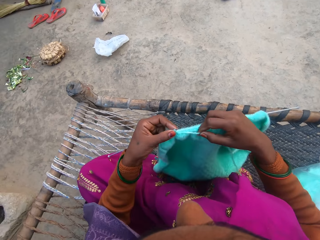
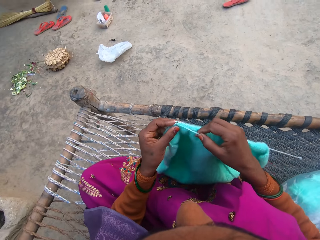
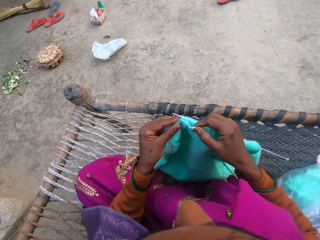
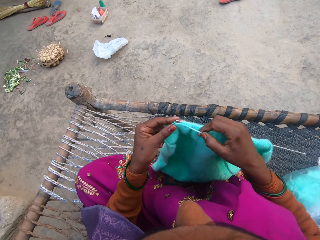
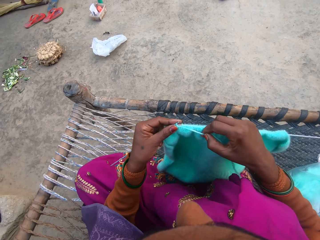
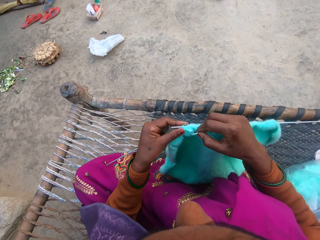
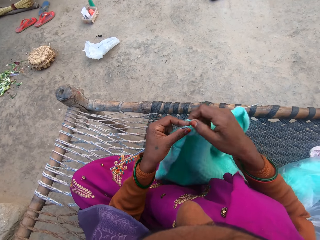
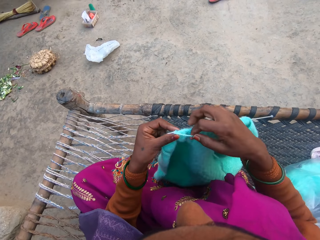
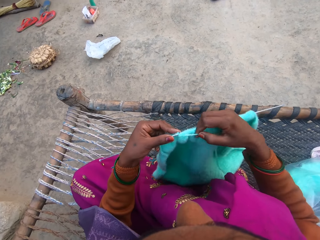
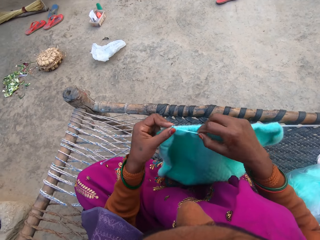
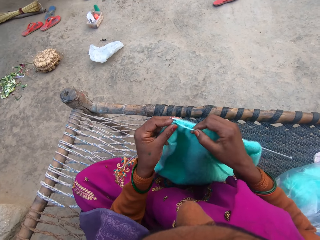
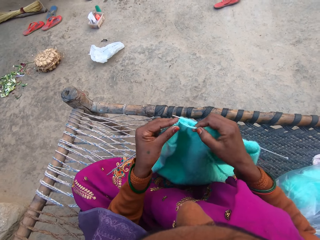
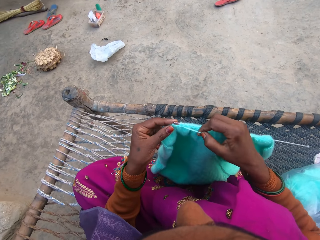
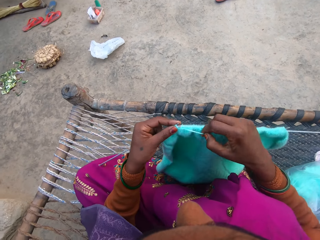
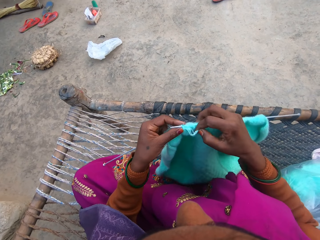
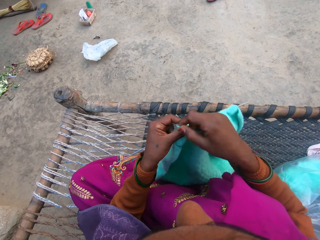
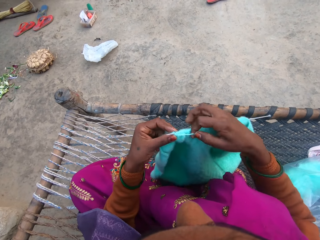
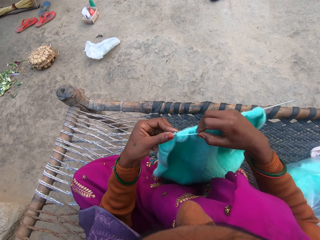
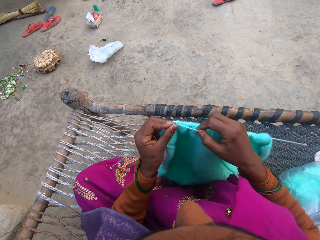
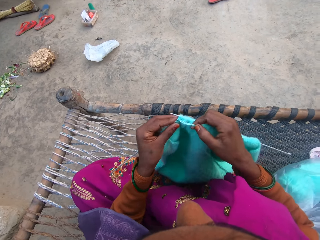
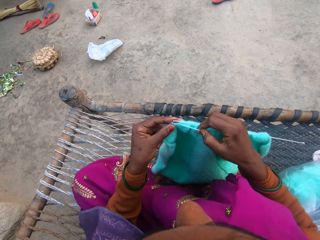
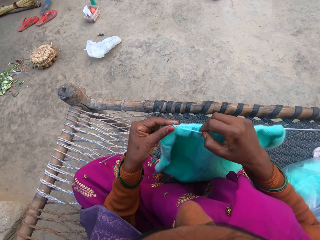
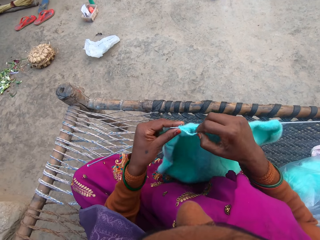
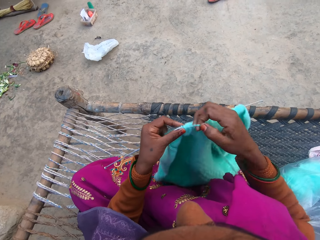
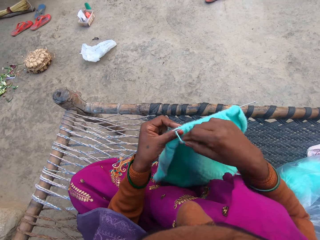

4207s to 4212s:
The camera wearer weaves the cloth.

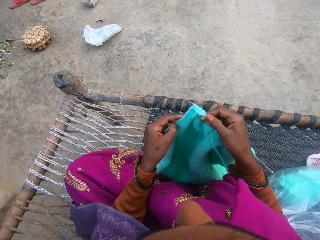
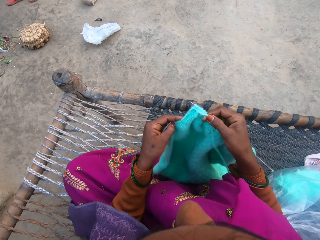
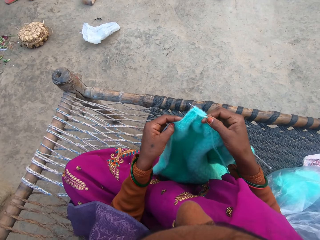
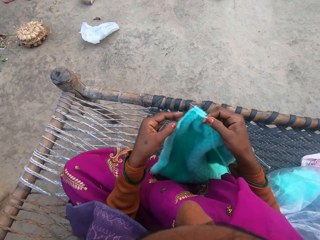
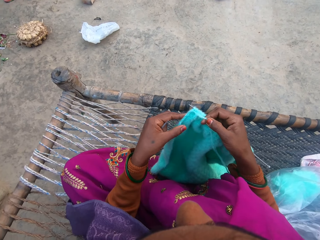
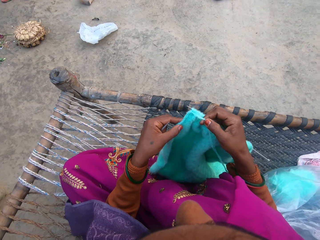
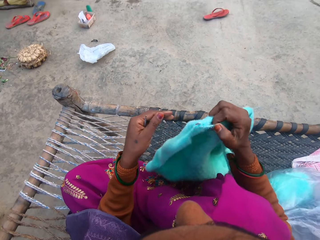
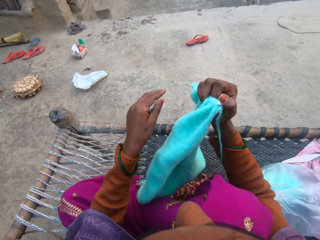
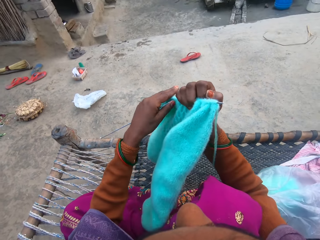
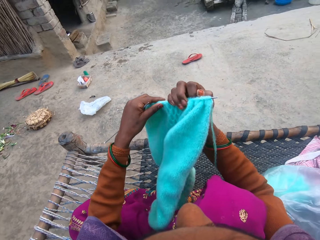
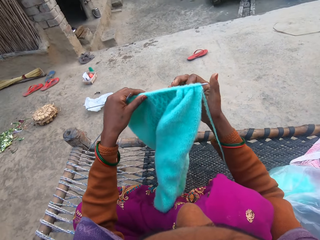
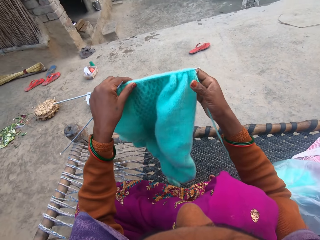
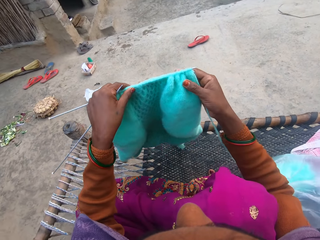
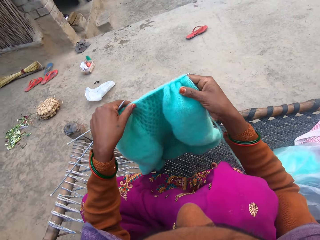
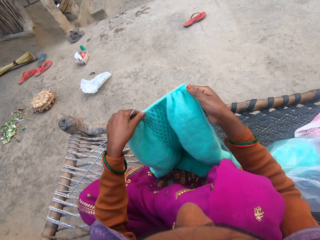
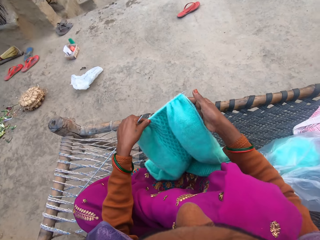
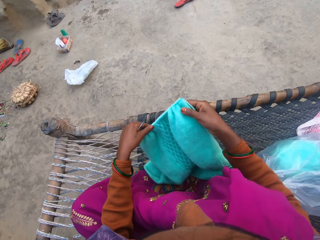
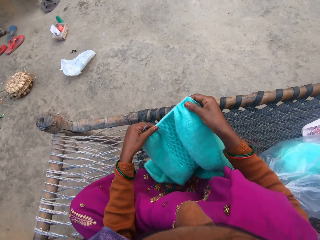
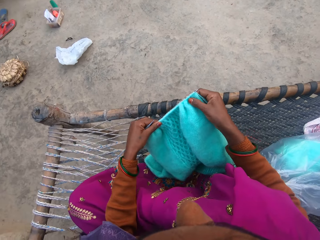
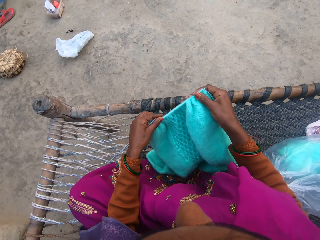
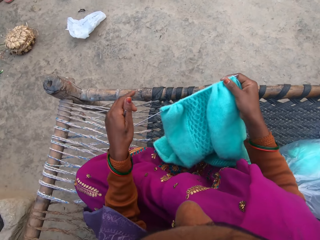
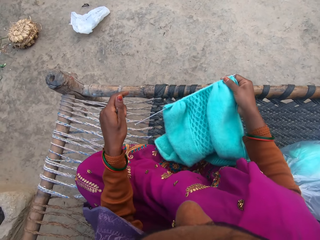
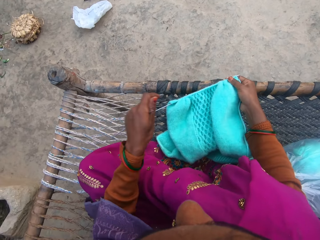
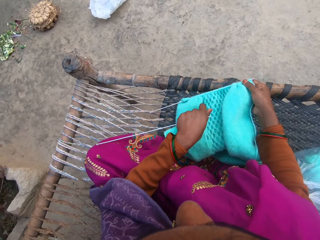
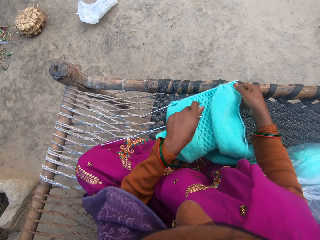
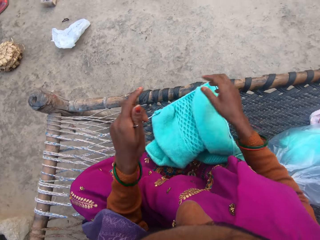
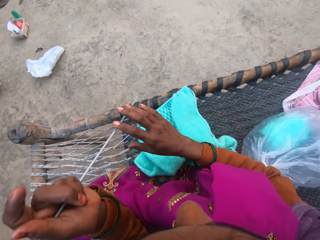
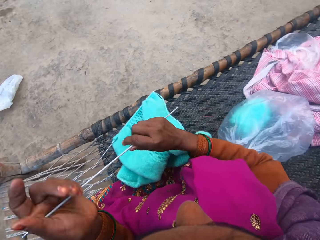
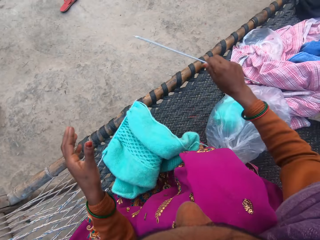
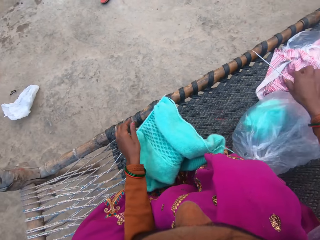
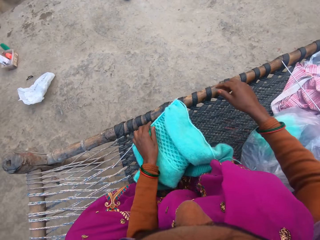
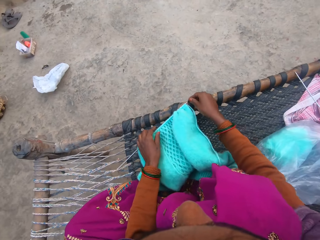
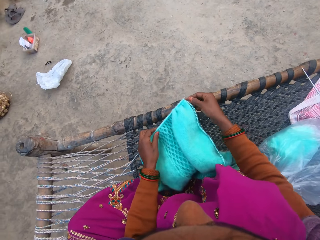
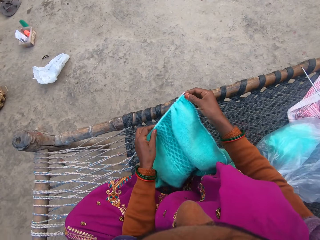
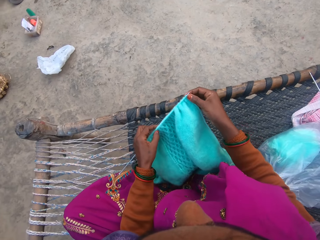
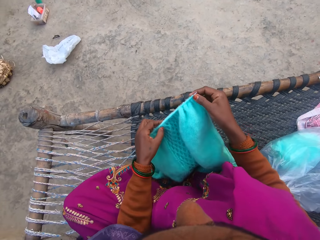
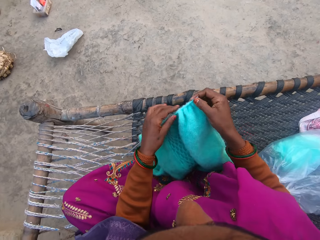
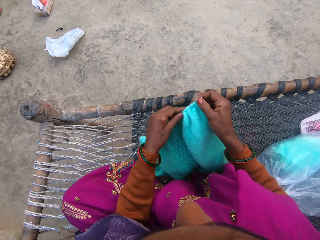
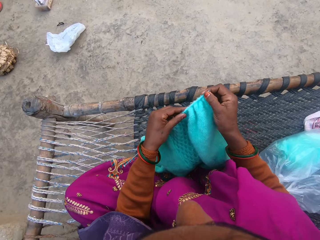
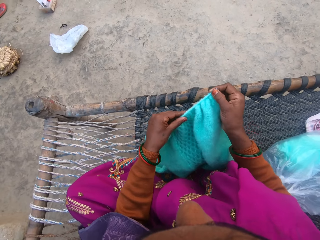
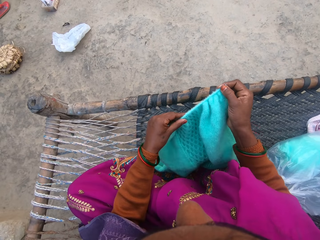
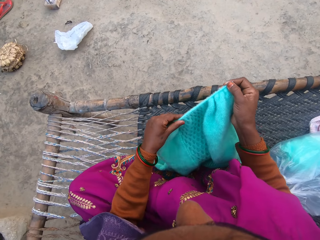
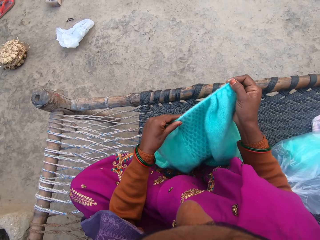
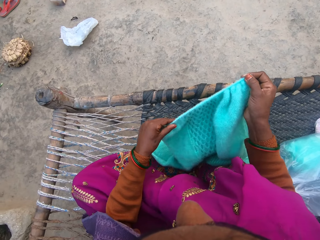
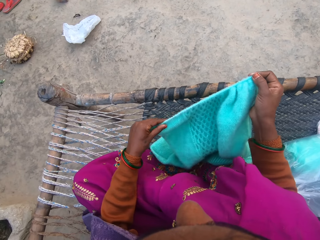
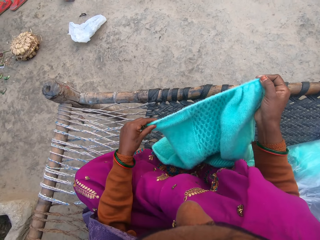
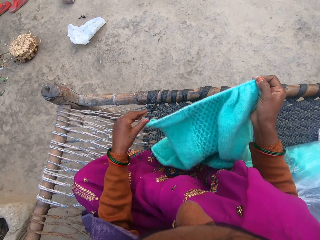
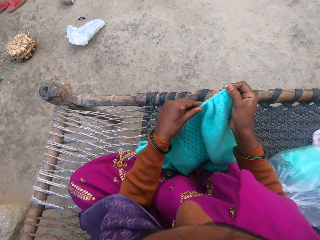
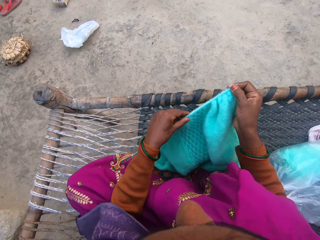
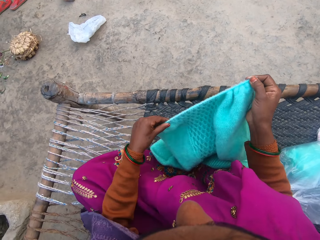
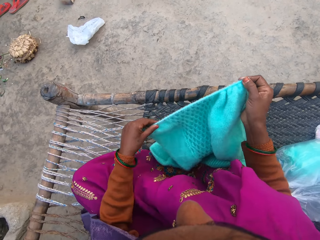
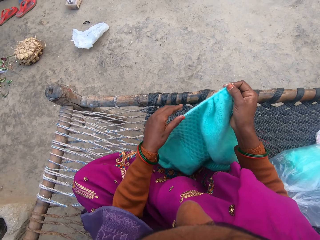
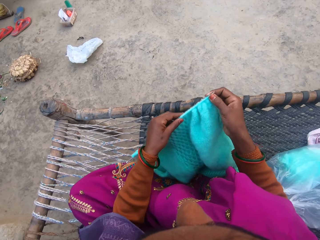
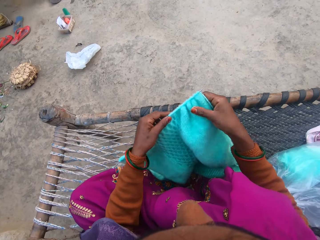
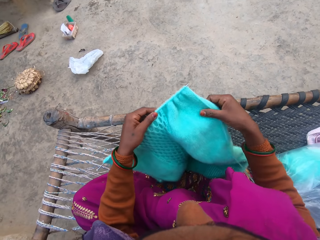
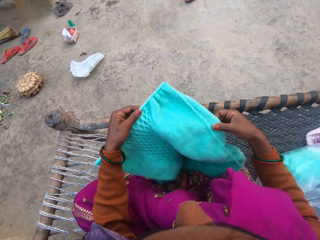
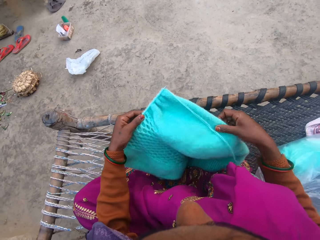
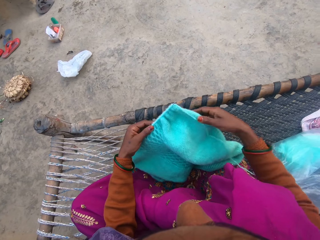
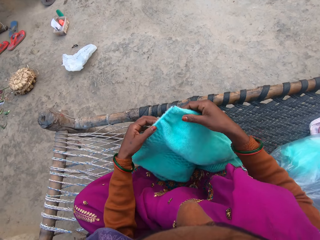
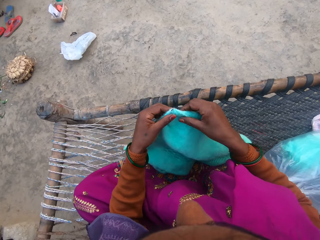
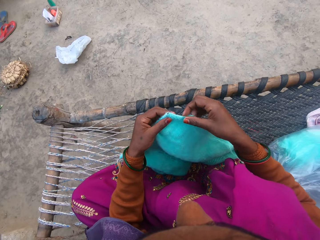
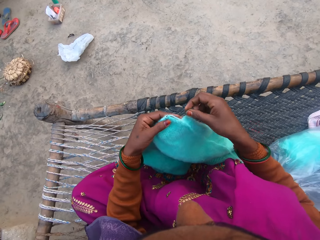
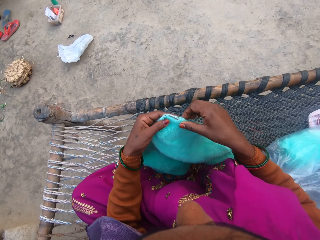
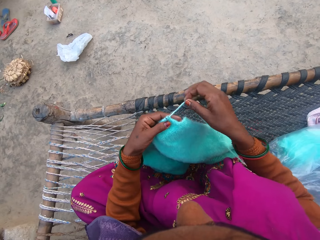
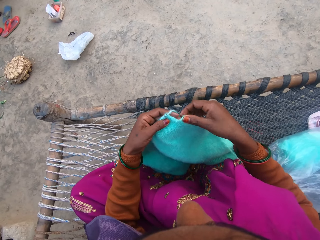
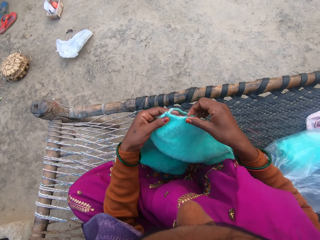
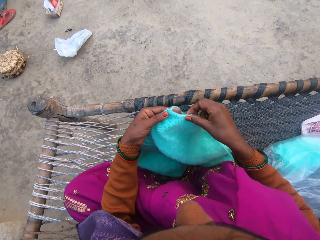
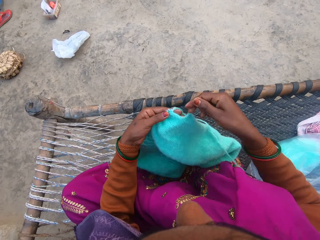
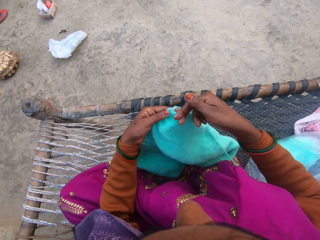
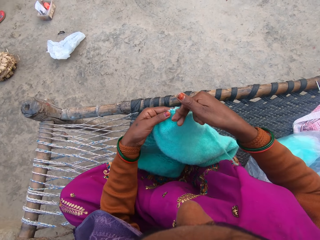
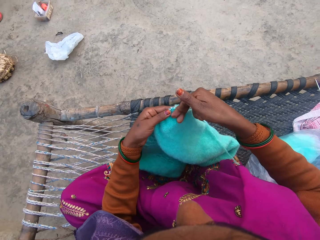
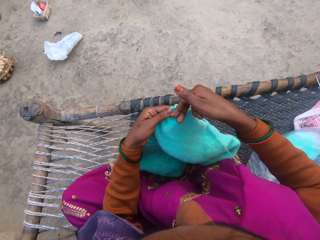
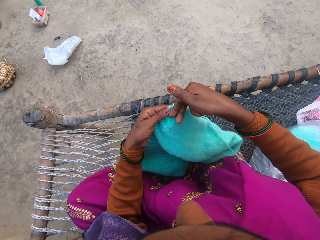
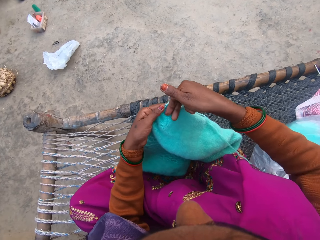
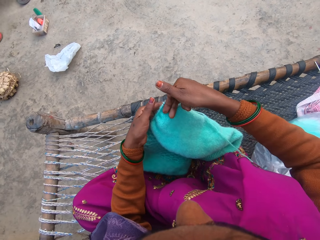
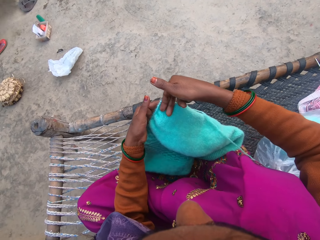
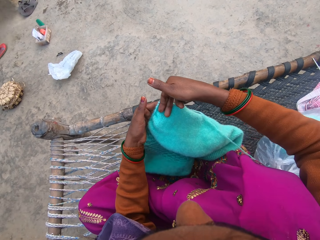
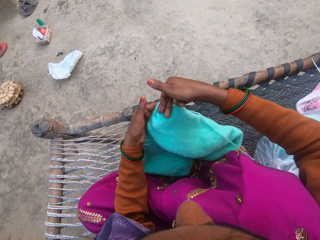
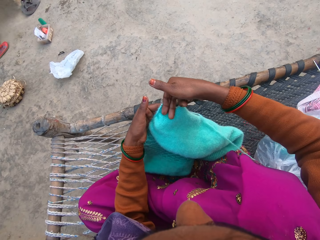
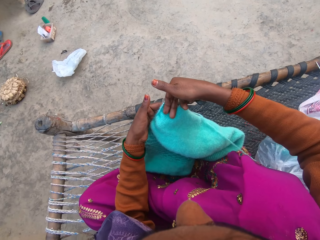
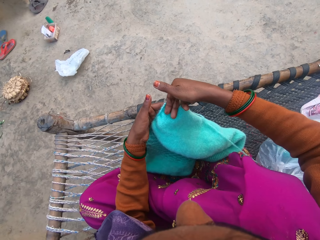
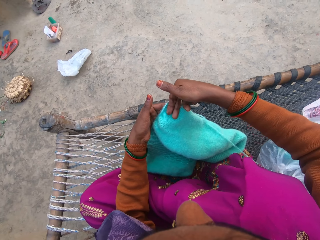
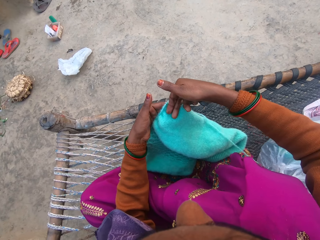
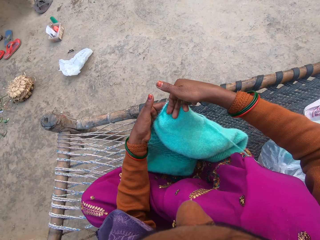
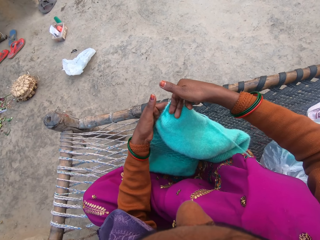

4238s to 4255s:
The camera wearer turns over the knitted wool with her hands. She drops the knitted wool on the woven charpoy bench with her hand. She passes a knitting pin in her left hand to her right hand. She drops the knitting pin on the woven charpoy bench with her hand. She picks up the knitted wool on the woven charpoy bench with her hand. She adjusts the wool on the knitting pin with her hands. She makes the cloth firm.
